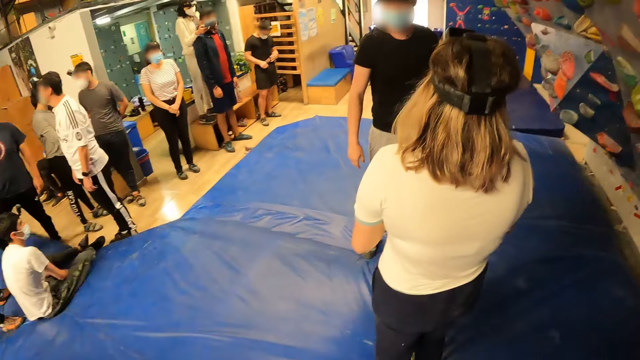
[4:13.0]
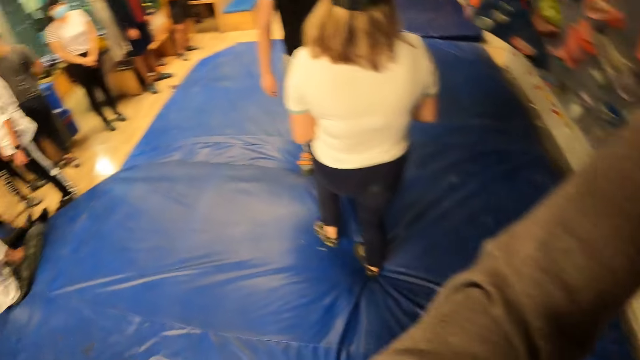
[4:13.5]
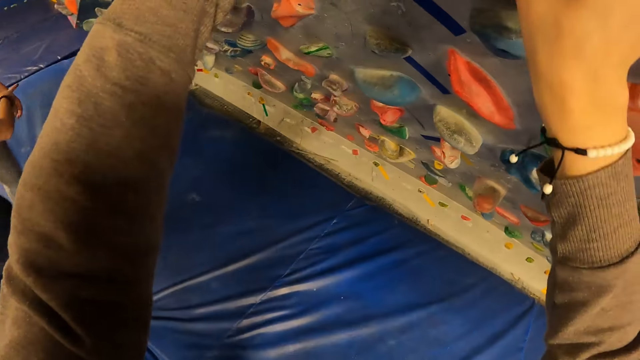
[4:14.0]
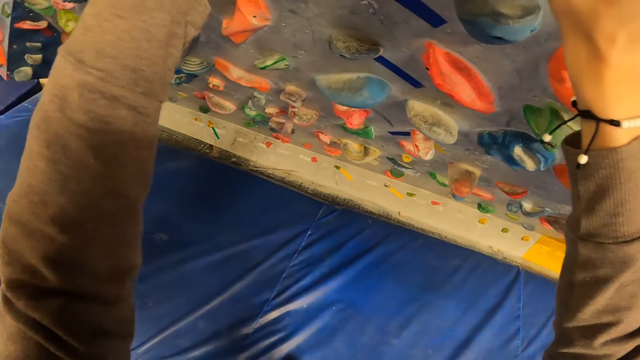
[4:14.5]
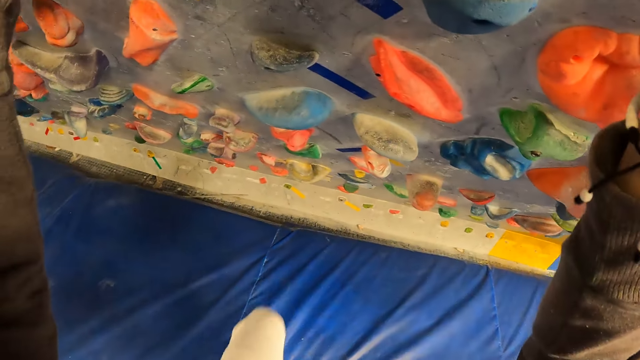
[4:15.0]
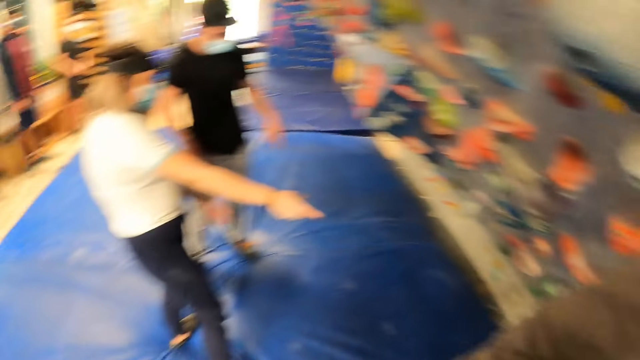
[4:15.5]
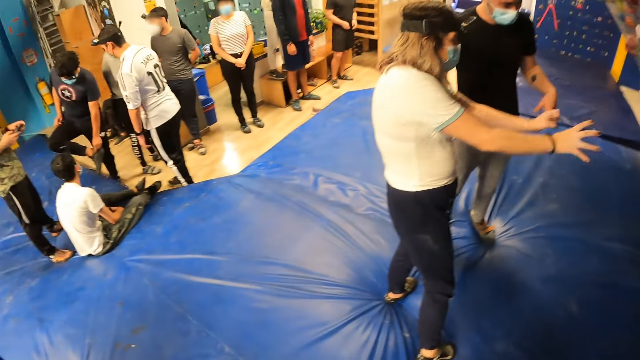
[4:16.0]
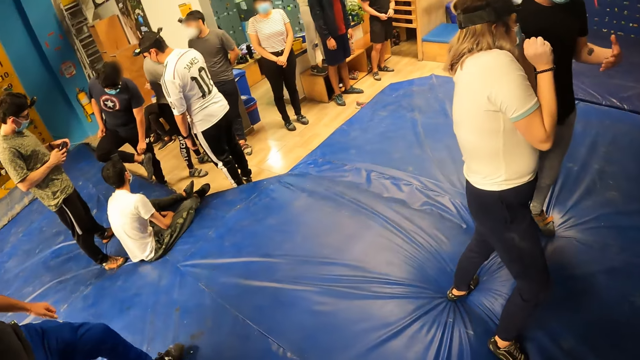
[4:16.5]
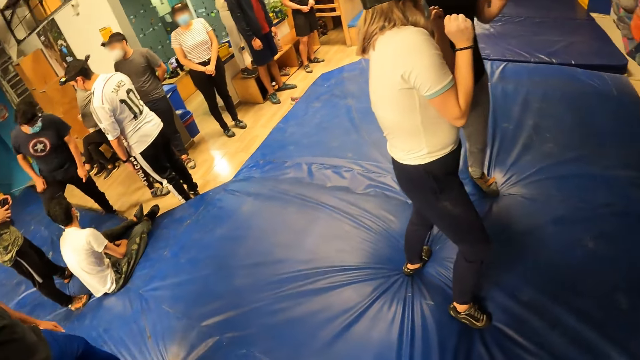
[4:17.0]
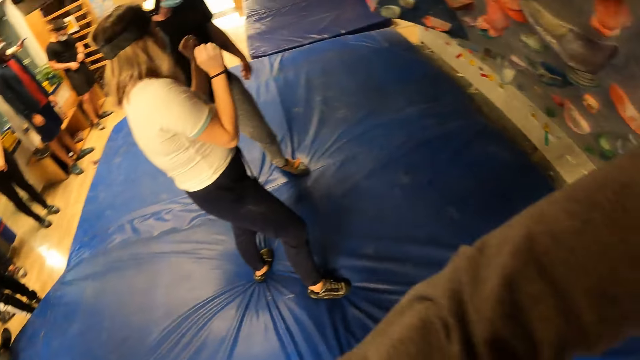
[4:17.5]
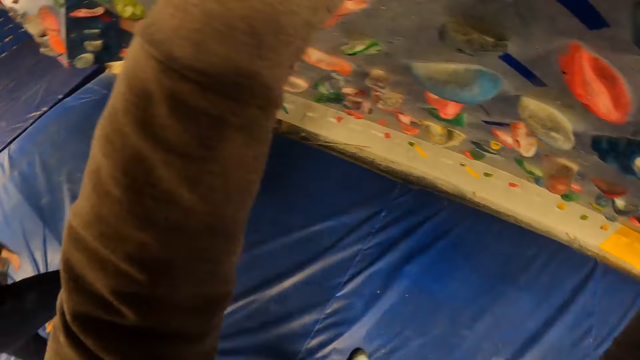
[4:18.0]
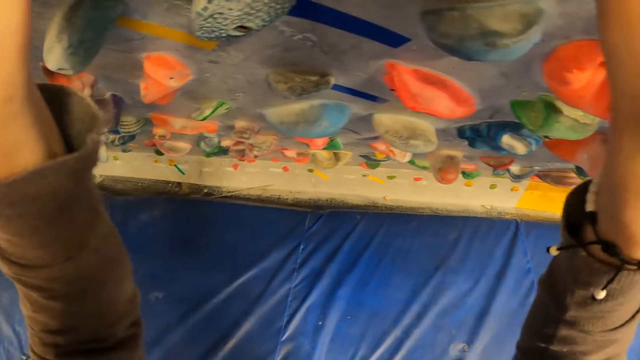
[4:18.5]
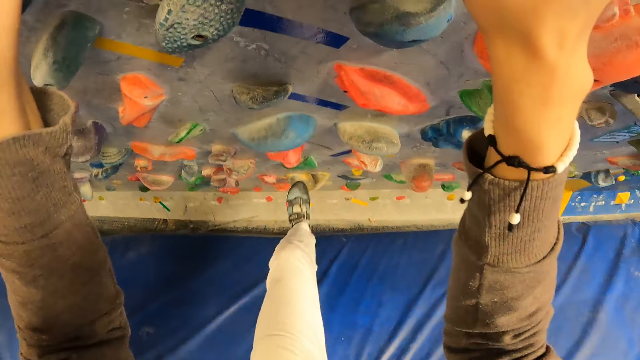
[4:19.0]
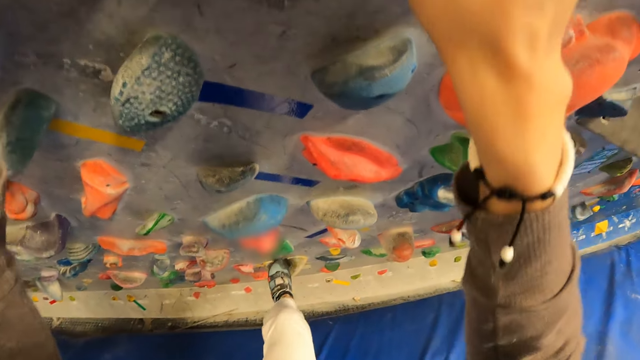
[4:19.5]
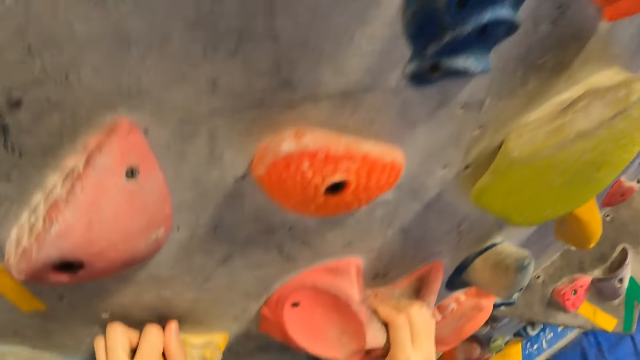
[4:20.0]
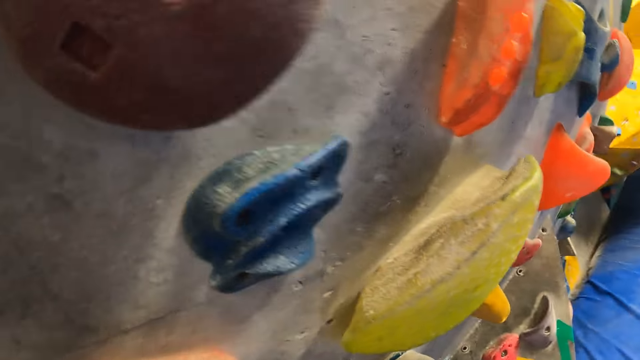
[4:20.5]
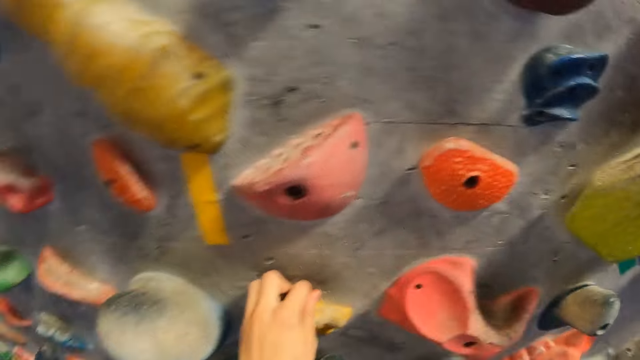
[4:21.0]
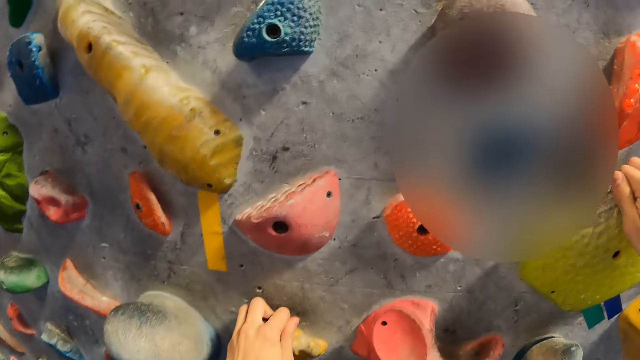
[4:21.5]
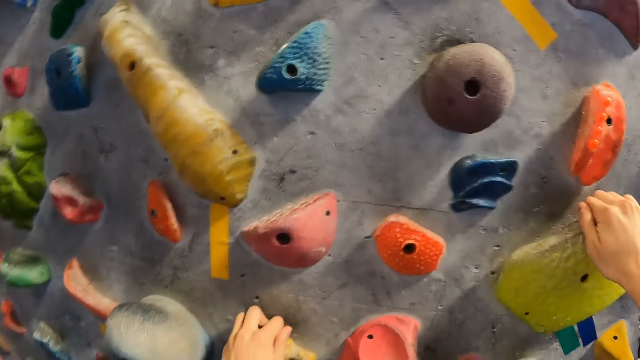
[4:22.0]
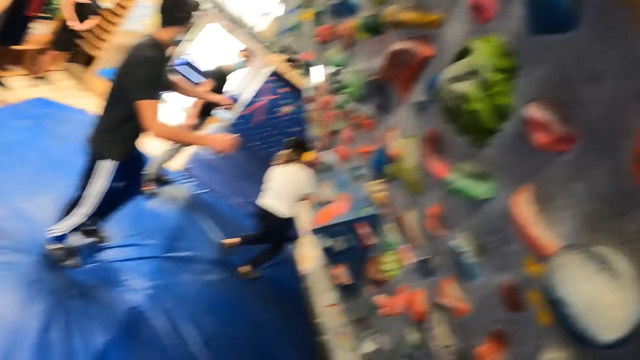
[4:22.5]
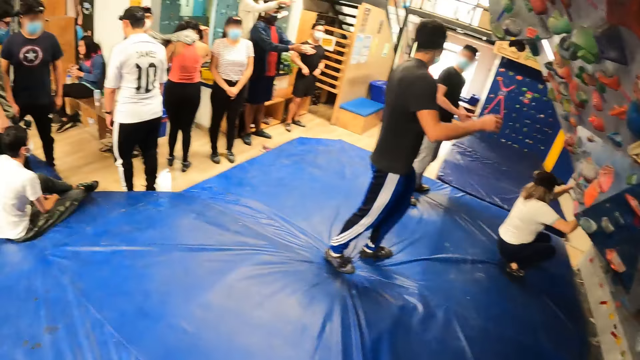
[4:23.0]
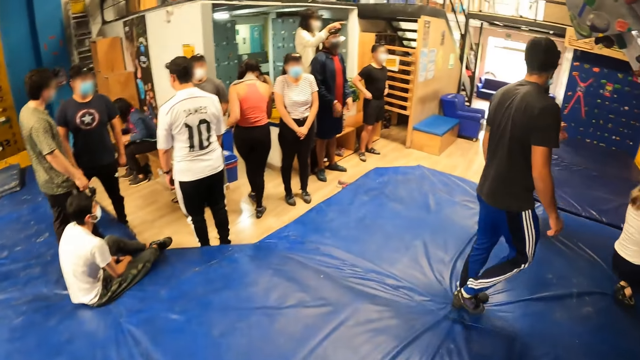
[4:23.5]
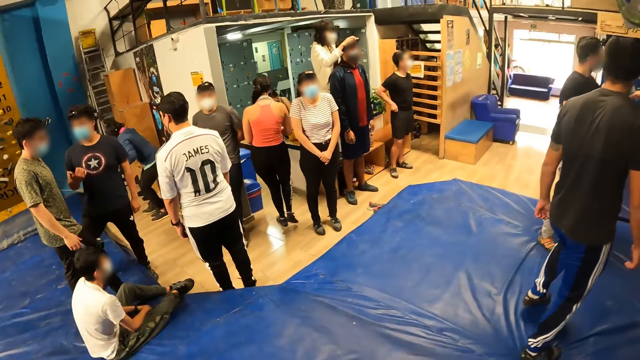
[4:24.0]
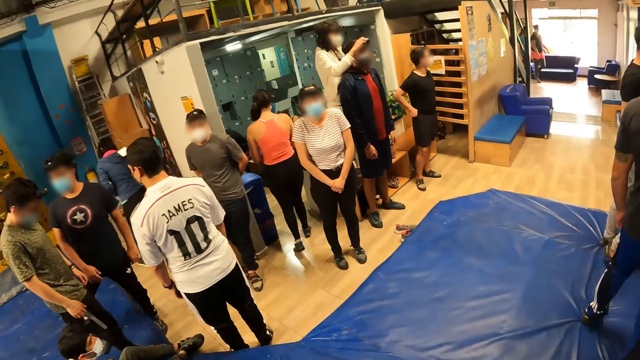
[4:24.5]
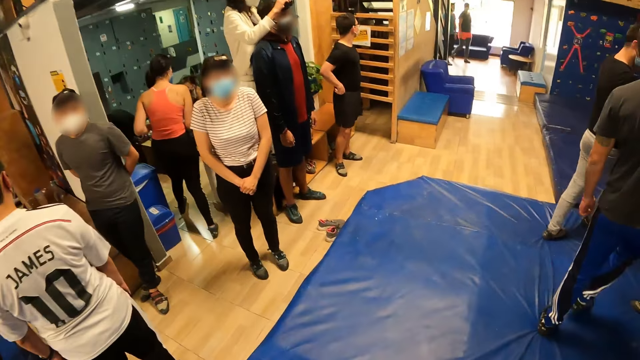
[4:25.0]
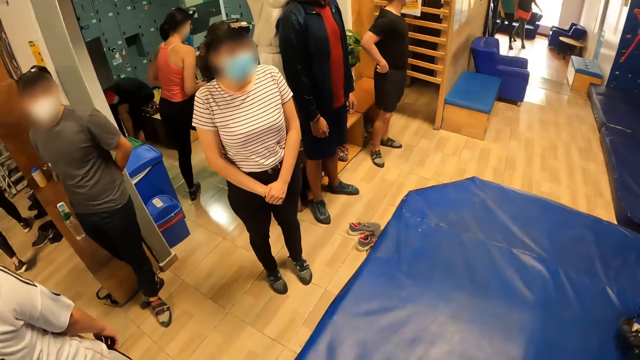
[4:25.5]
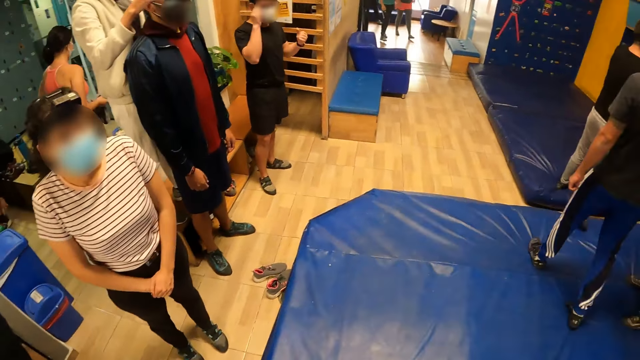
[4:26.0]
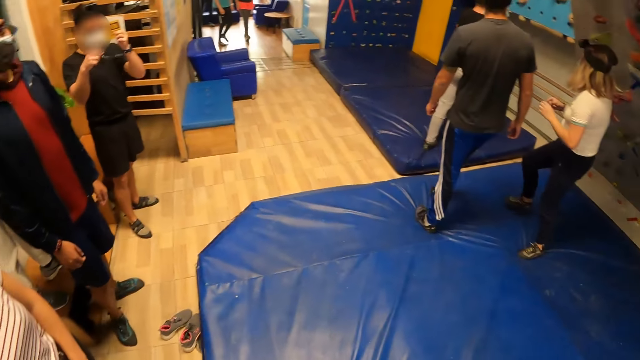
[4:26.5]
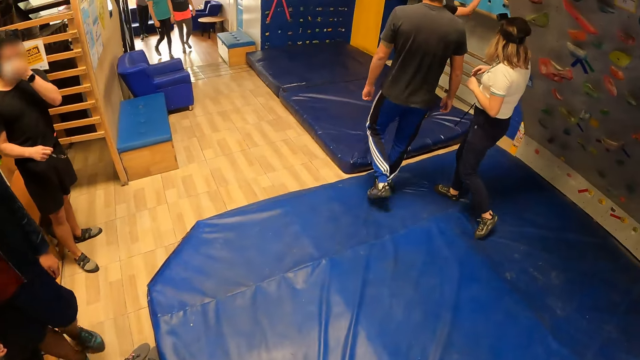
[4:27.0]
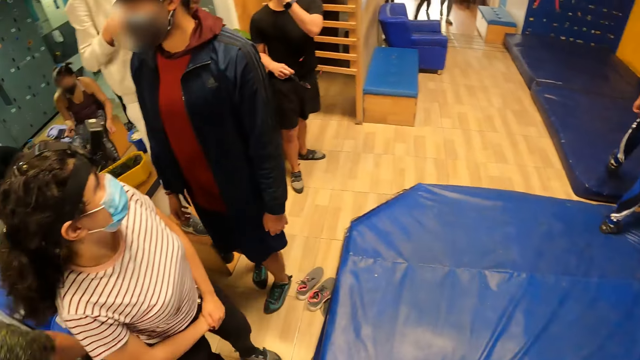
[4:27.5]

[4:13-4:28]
The camera wearer touches the climbing holder. They look around. They climb the bouldering wall. They step on the wall. They look around. They walk around.

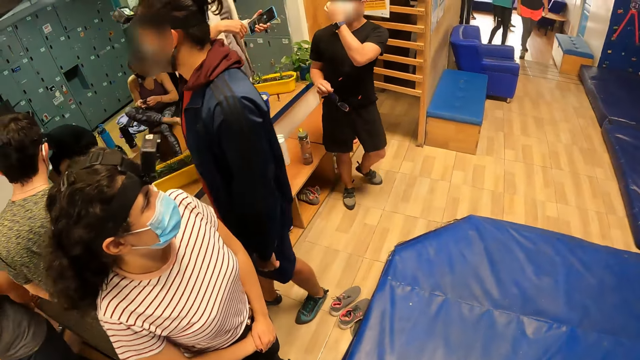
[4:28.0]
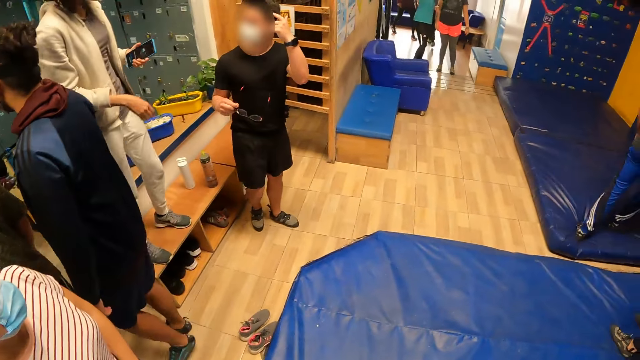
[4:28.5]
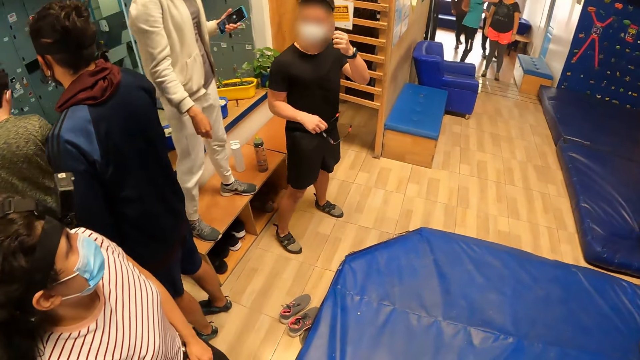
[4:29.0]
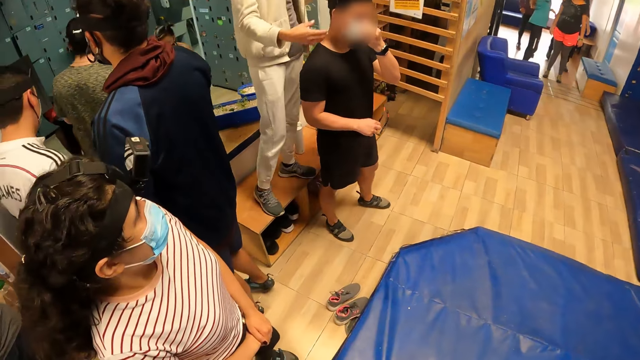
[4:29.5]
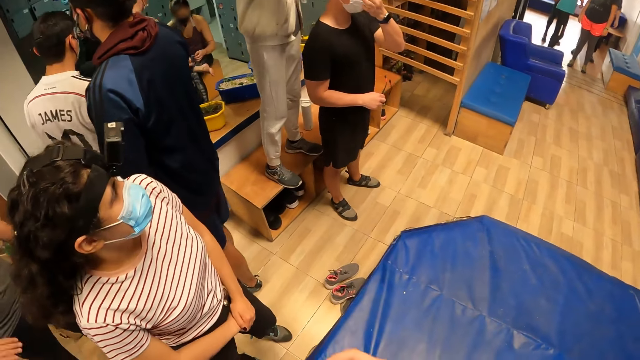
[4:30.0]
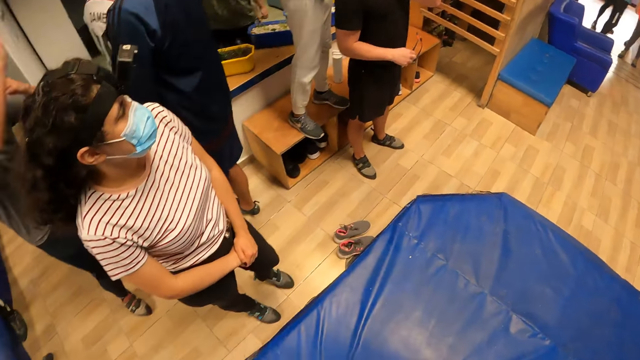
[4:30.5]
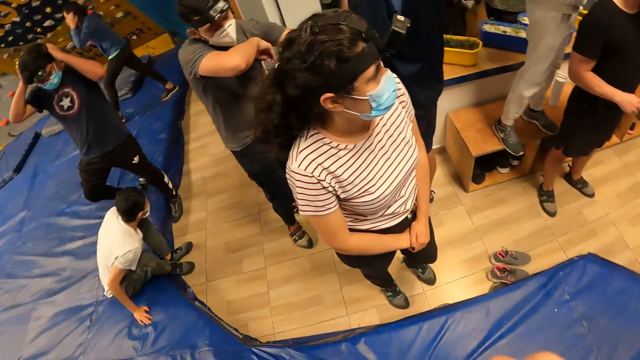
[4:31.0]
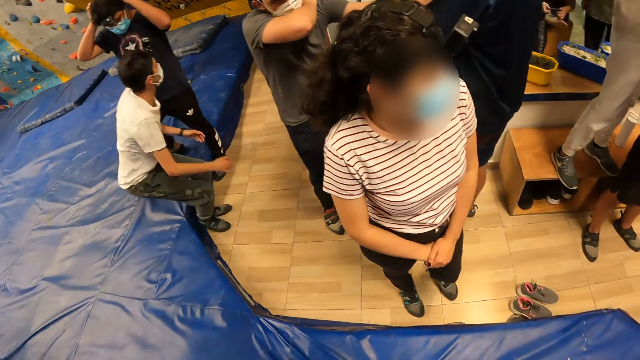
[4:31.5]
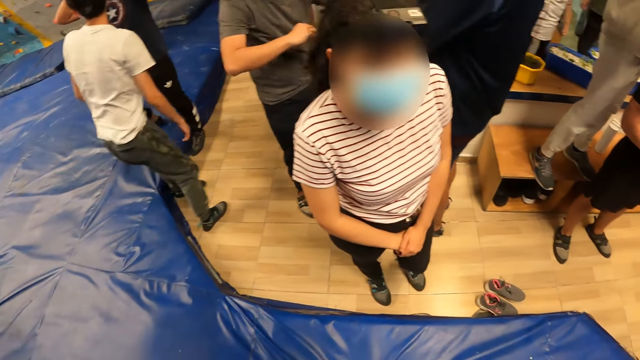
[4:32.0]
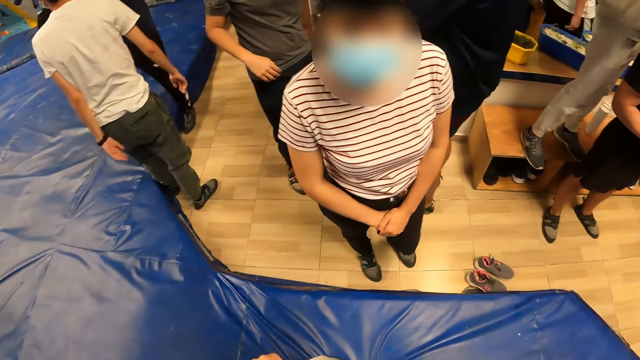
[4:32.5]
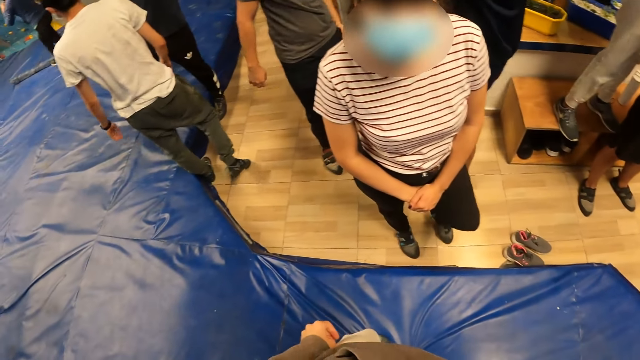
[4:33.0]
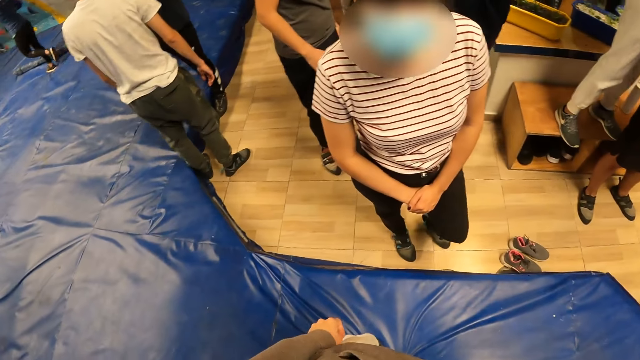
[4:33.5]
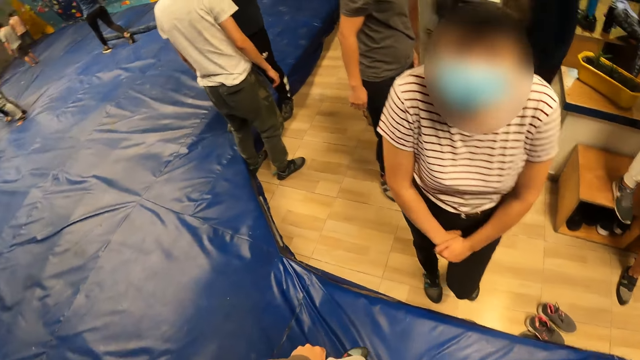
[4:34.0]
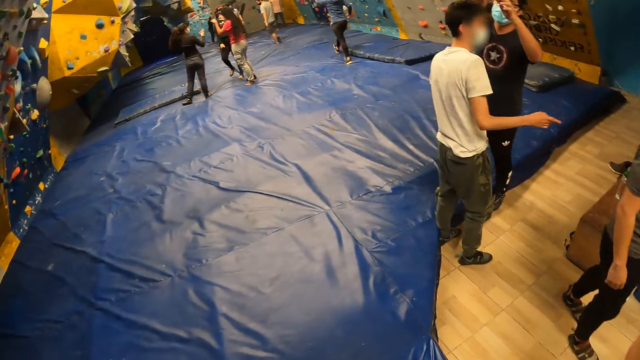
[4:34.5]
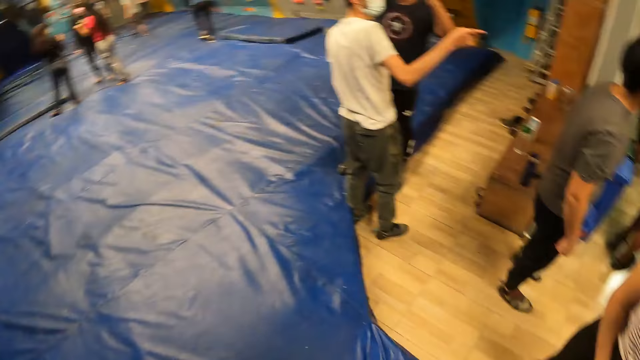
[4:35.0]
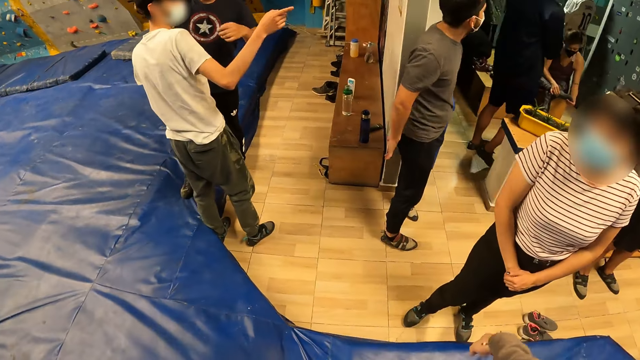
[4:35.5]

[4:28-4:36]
The camera wearer looks around. They converse with the lady.
